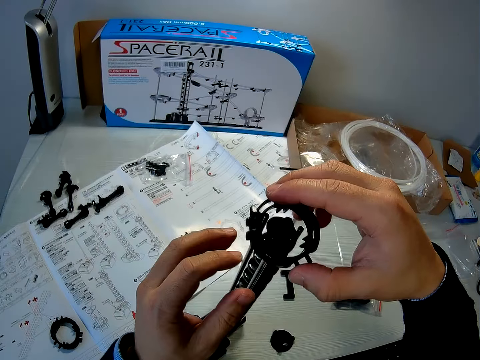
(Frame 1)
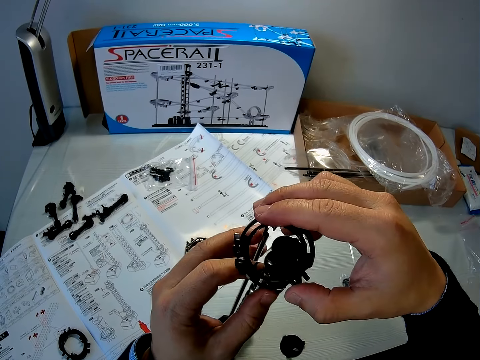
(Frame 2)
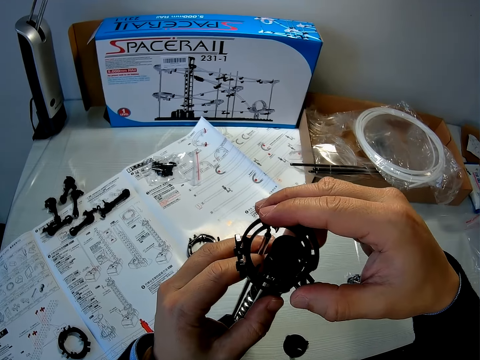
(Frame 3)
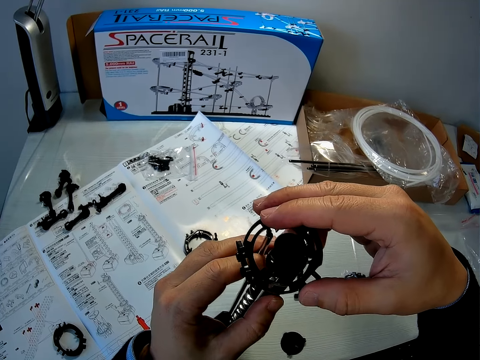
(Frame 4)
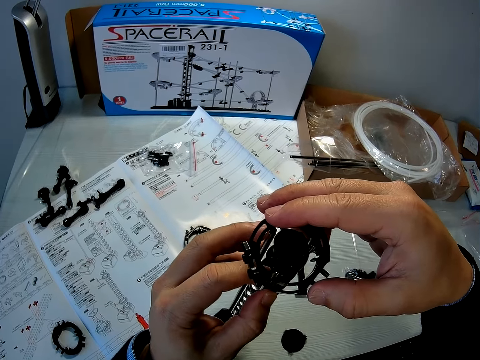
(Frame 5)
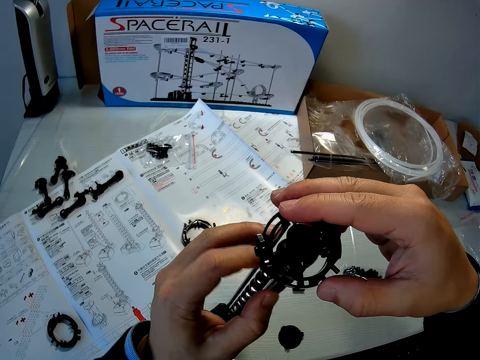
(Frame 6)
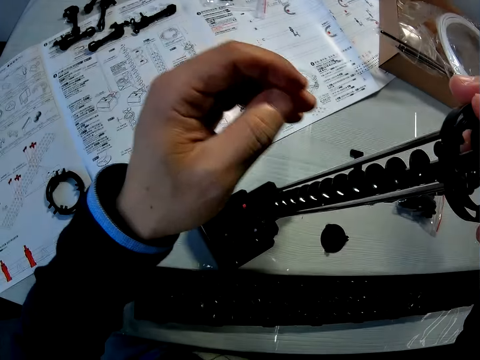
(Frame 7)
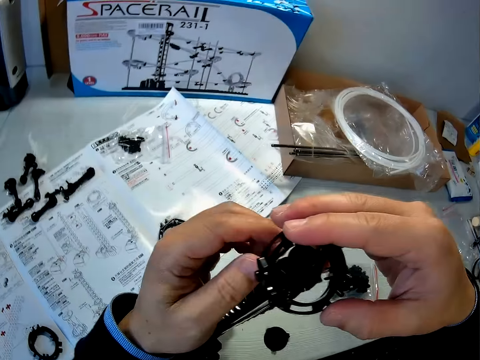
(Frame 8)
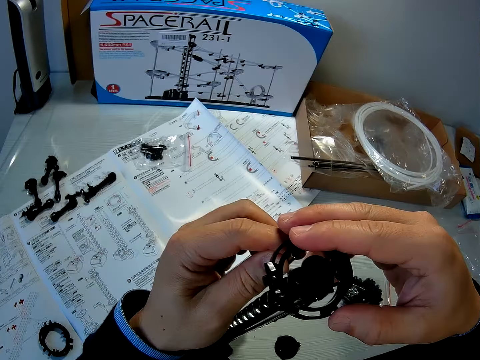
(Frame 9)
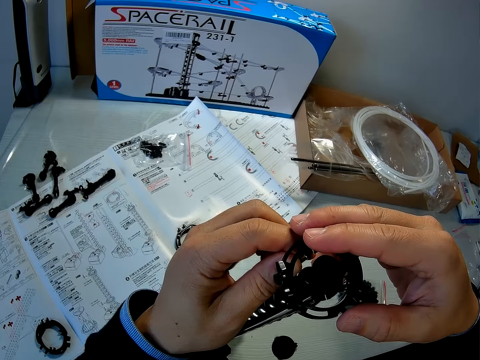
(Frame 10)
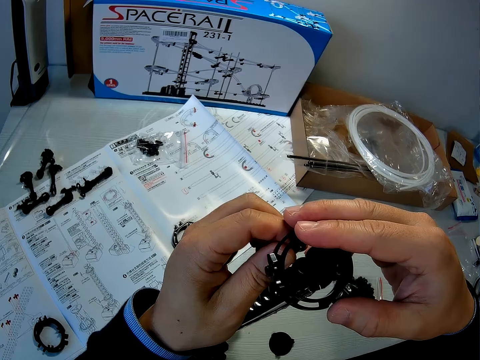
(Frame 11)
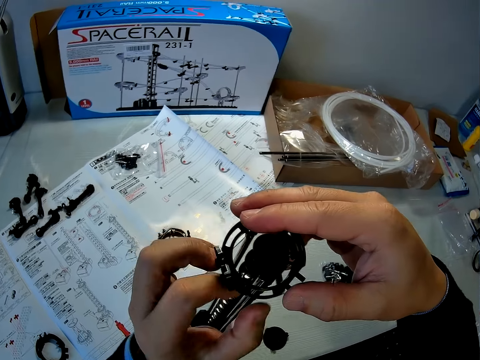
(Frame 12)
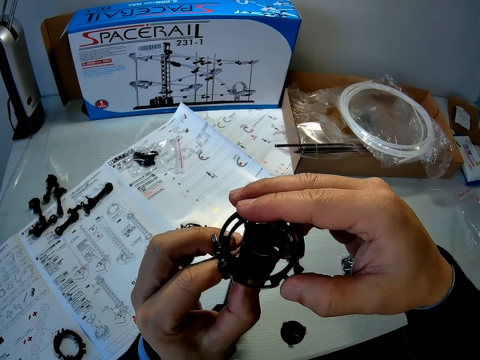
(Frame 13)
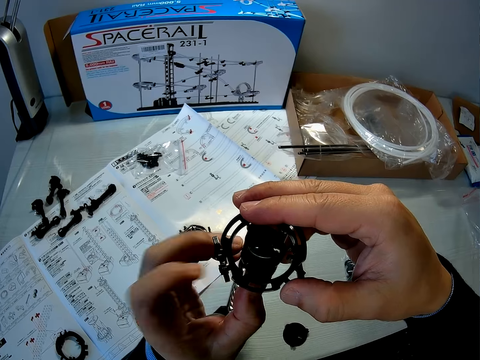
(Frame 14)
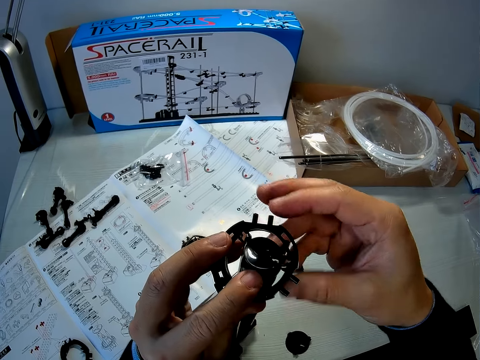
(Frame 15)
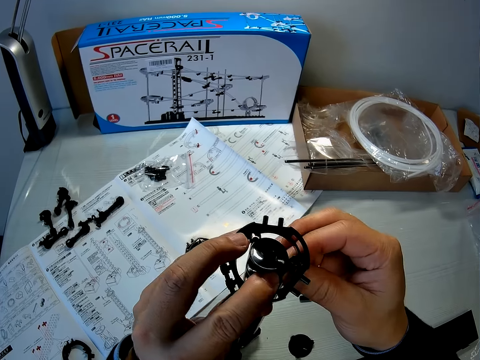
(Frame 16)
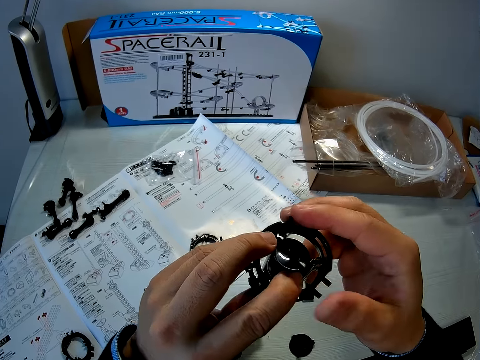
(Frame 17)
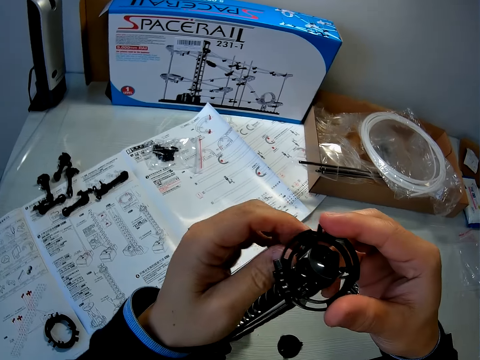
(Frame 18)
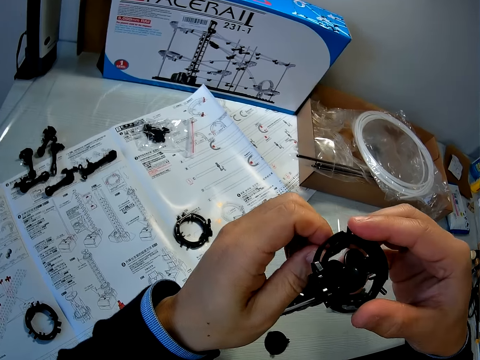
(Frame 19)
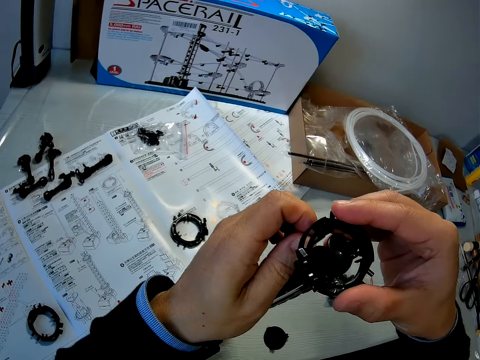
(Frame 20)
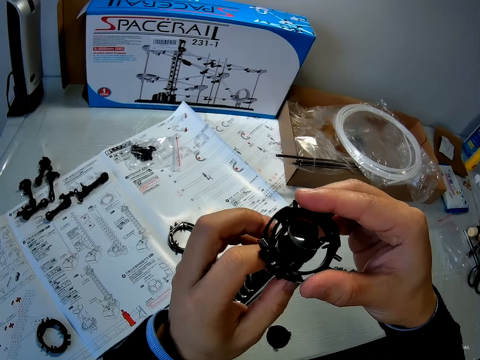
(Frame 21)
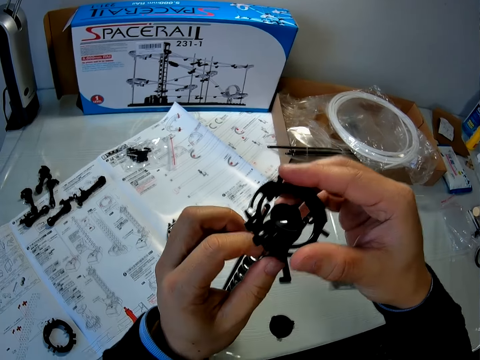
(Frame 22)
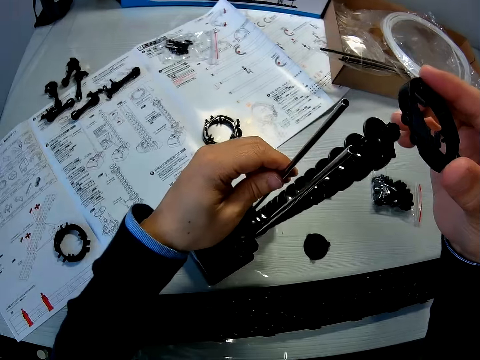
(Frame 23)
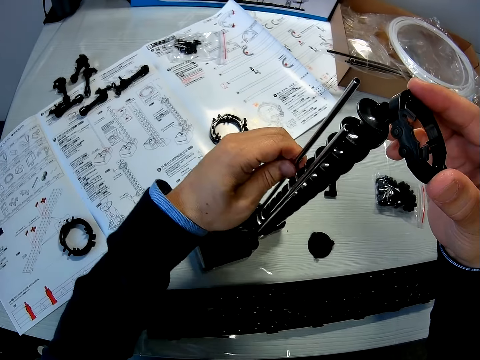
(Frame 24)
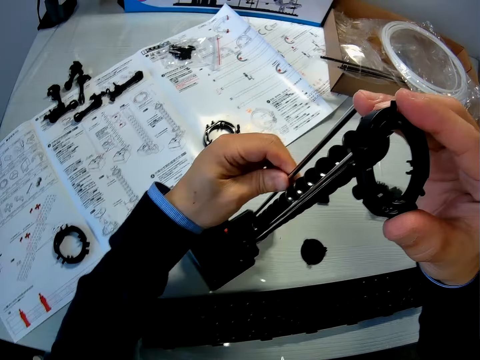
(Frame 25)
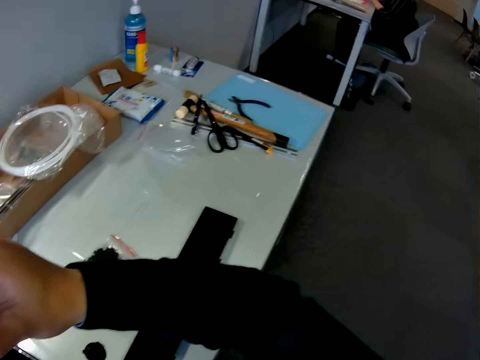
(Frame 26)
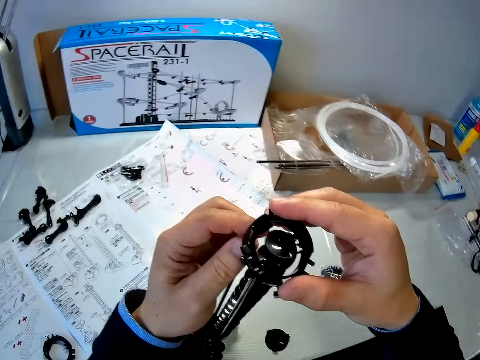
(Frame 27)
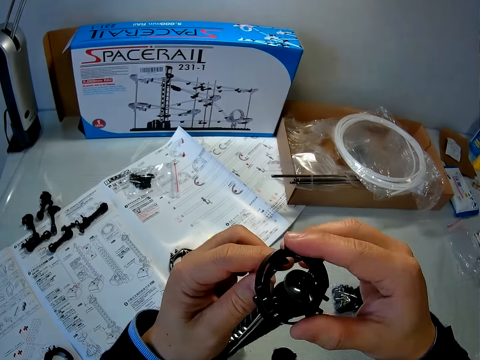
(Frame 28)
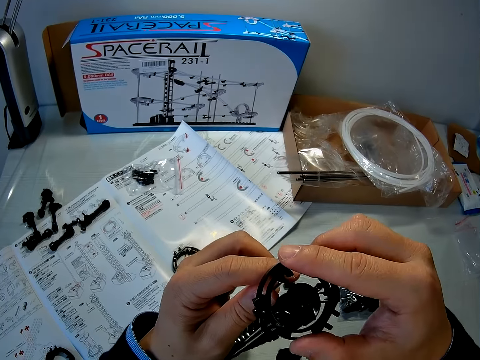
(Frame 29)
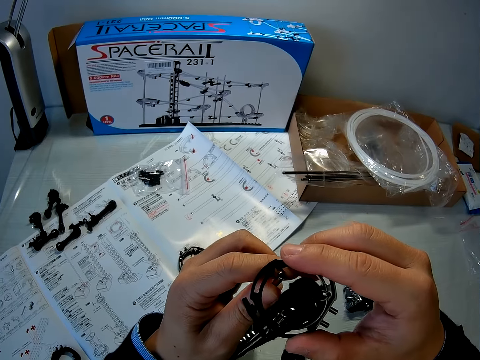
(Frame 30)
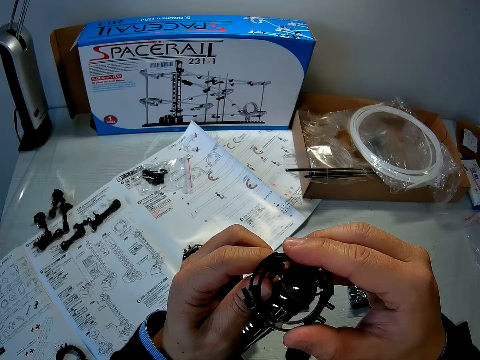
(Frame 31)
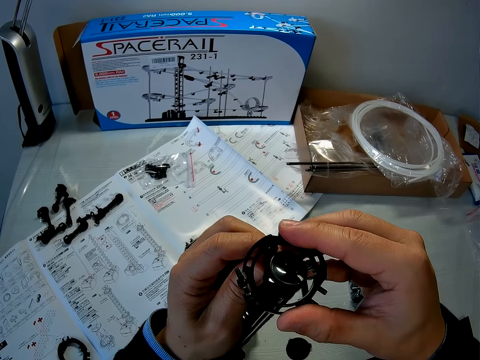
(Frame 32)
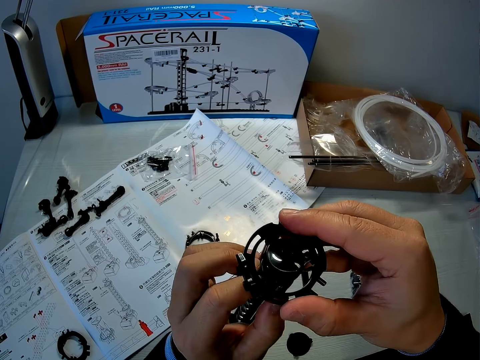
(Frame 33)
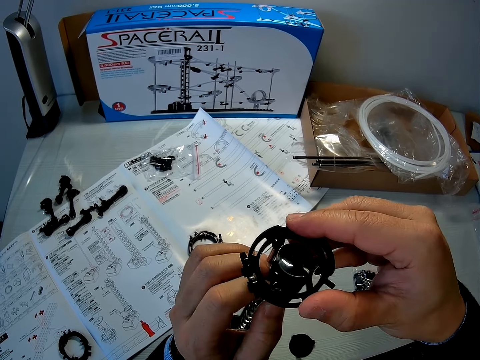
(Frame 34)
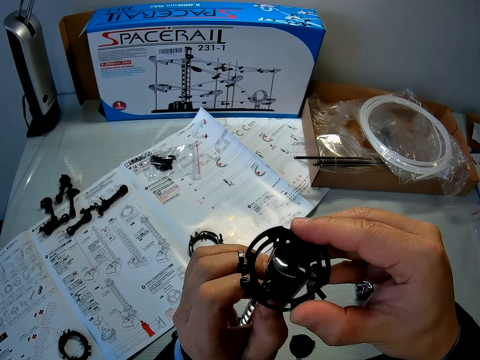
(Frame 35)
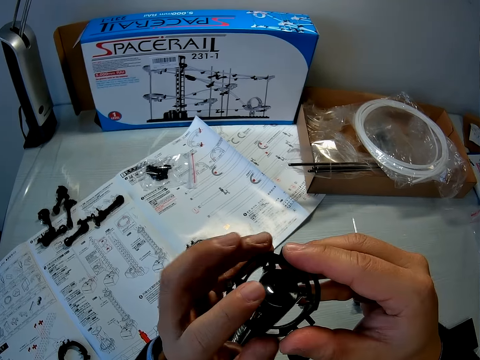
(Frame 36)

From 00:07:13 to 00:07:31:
The camera wearer fixes a piece of the space rail model. They remove the other piece of the space rail from the space rail. They adjust one of the poles of the space rail. They insert the other space rail piece into the space rail.

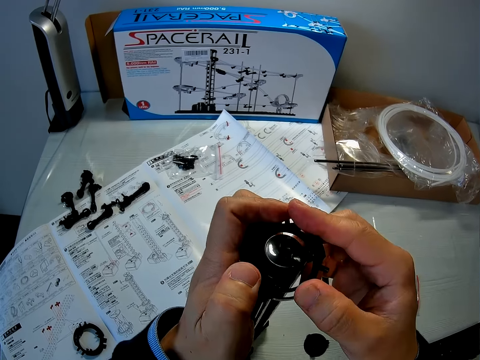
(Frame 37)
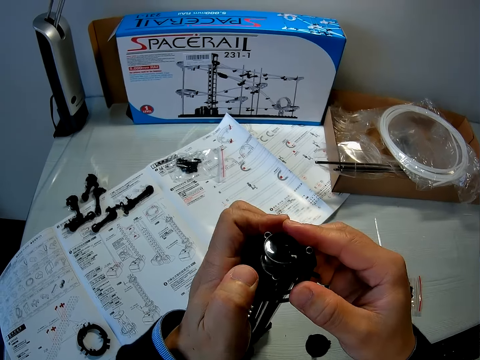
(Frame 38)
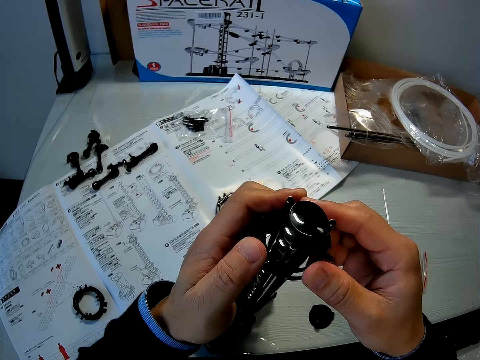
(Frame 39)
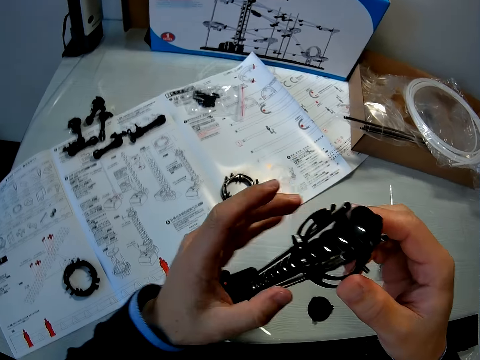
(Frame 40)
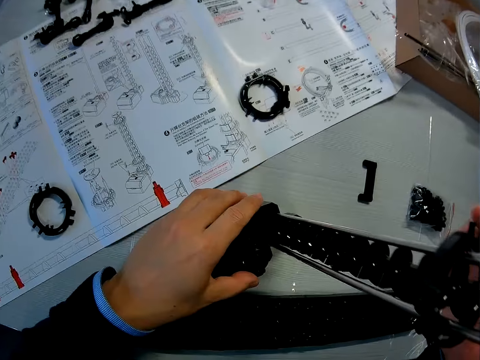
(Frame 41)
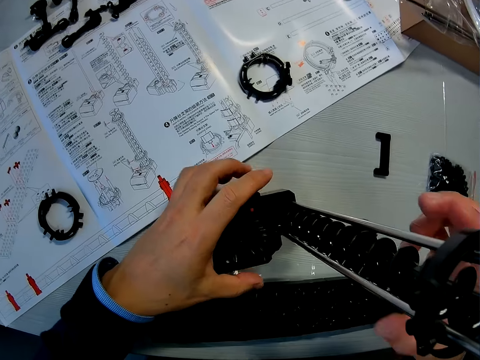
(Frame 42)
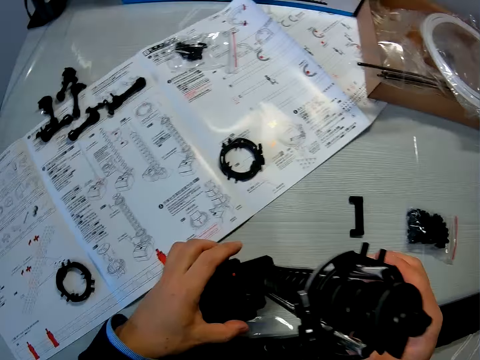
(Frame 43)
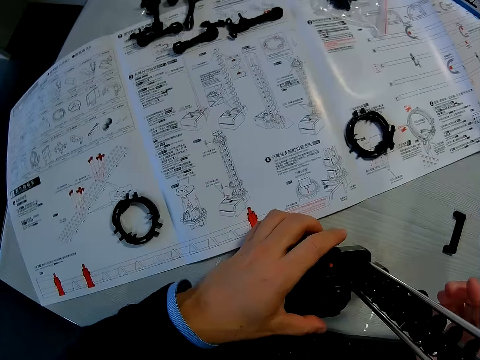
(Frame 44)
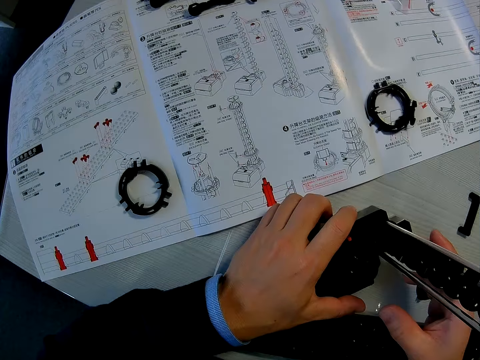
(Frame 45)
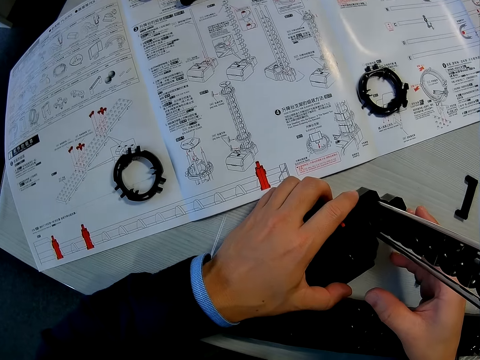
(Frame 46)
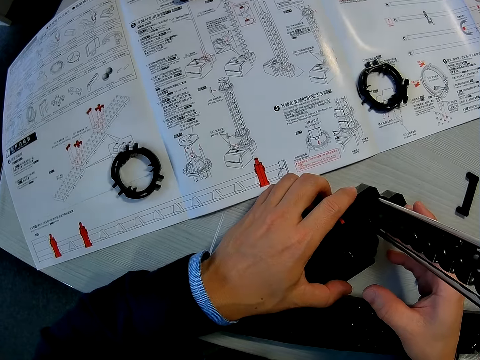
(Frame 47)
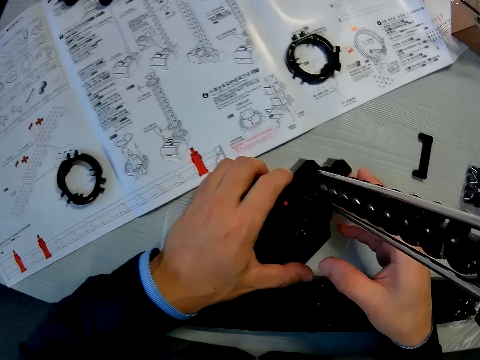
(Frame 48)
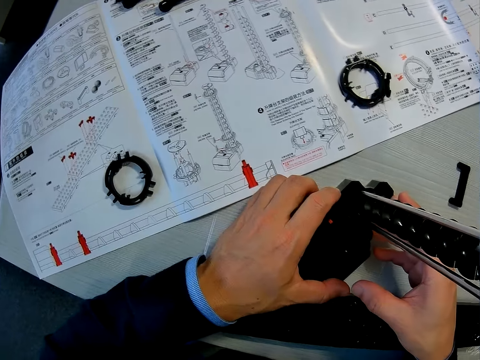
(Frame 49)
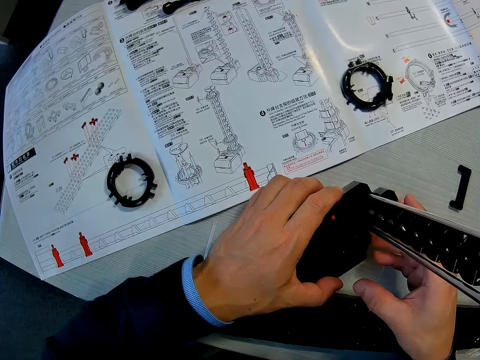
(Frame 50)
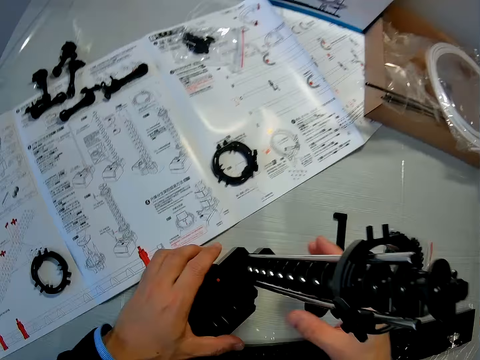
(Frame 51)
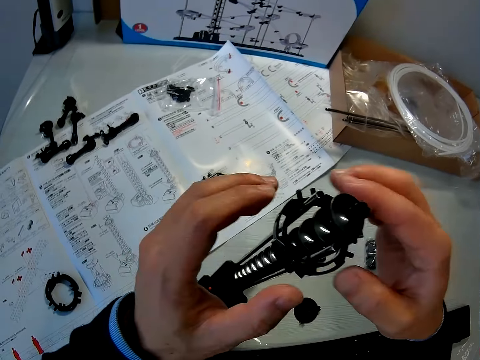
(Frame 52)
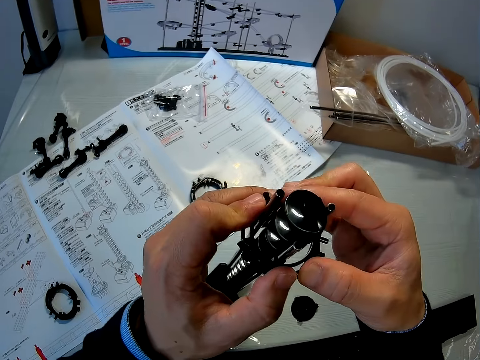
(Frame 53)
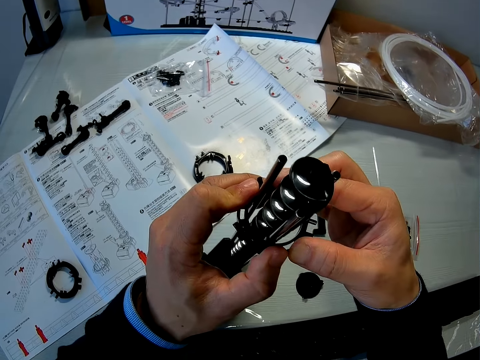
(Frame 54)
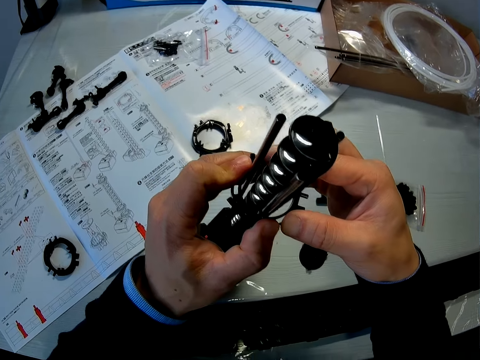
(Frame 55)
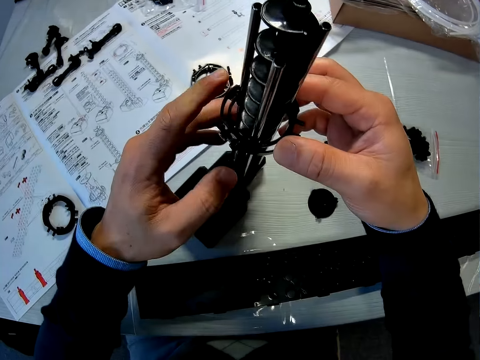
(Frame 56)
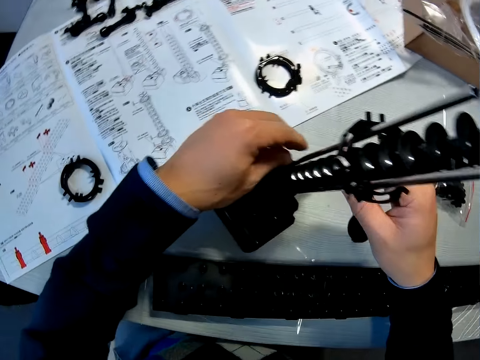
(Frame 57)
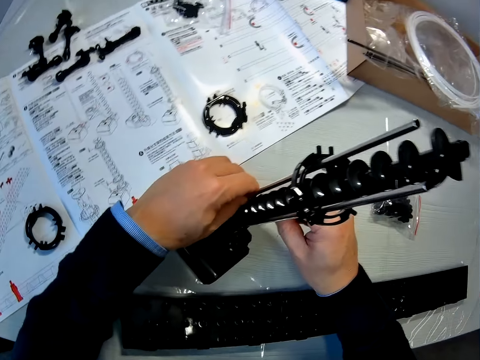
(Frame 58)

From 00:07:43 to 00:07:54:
The camera wearer rotates the space rail with both hands. They hold the space rail model. They look at the instructional manual paper. They insert the other space rail piece into the space rail. They adjust one of the poles of the space rail.
